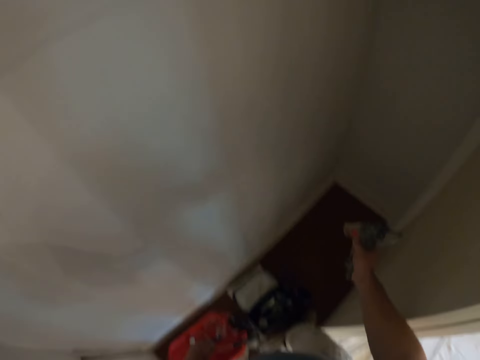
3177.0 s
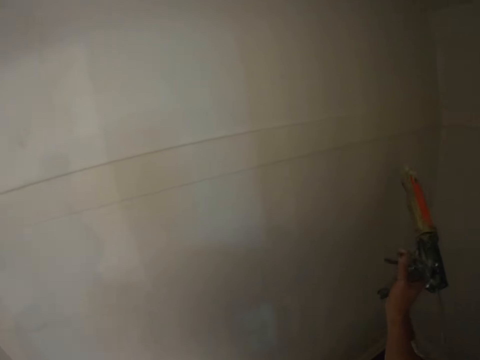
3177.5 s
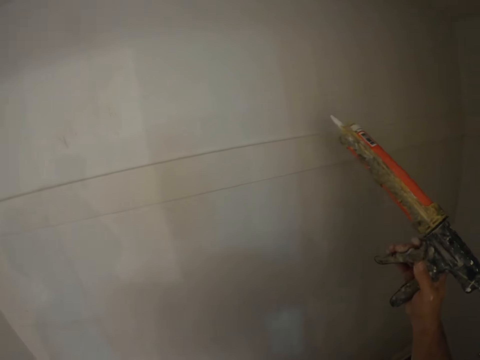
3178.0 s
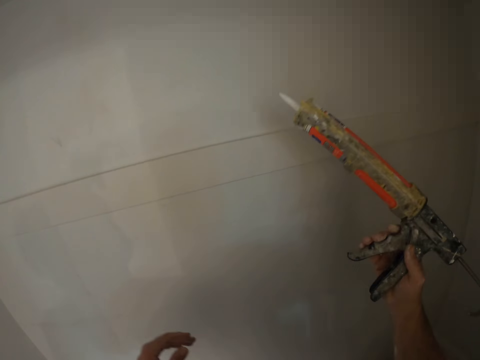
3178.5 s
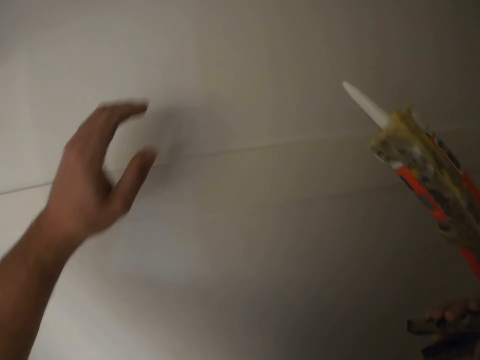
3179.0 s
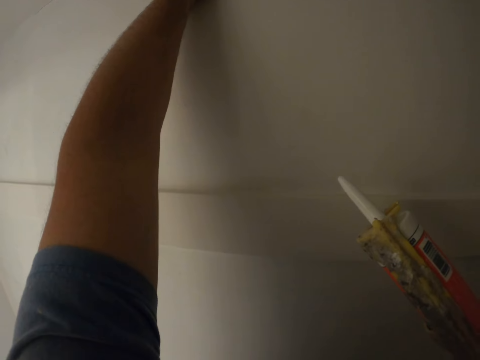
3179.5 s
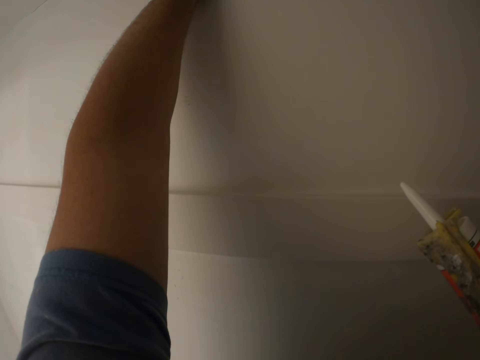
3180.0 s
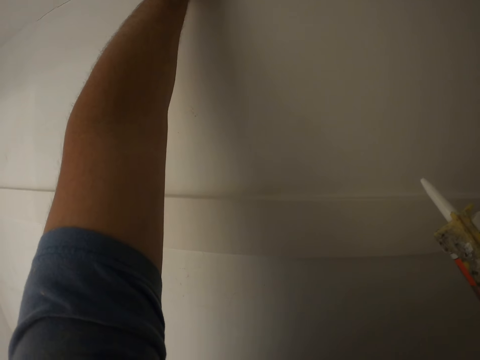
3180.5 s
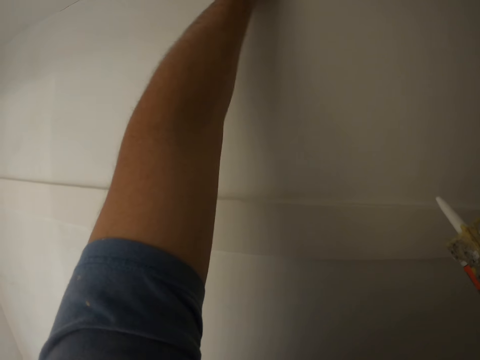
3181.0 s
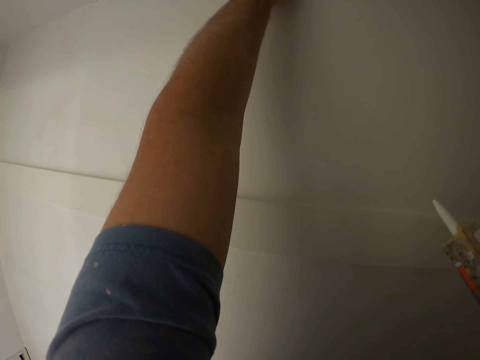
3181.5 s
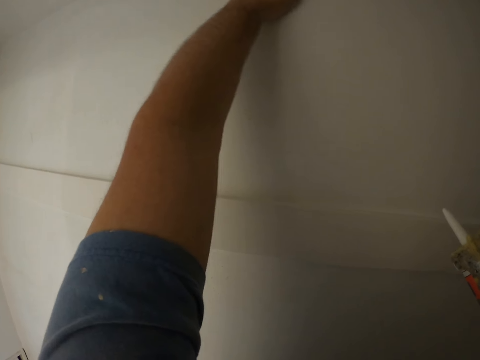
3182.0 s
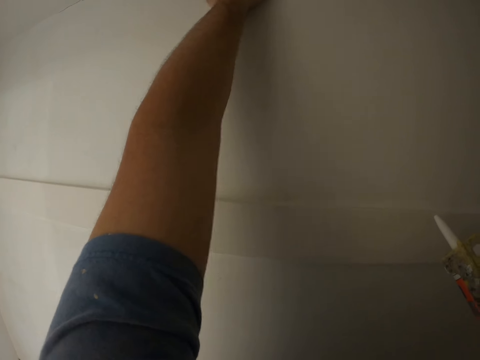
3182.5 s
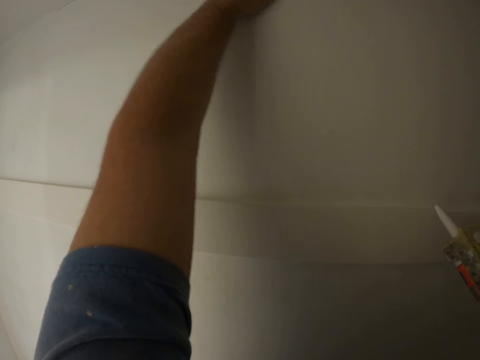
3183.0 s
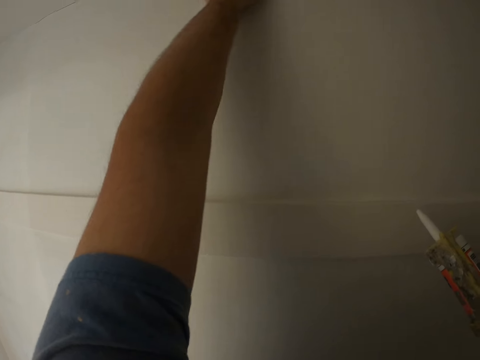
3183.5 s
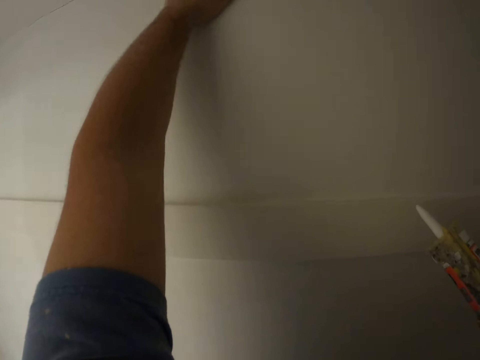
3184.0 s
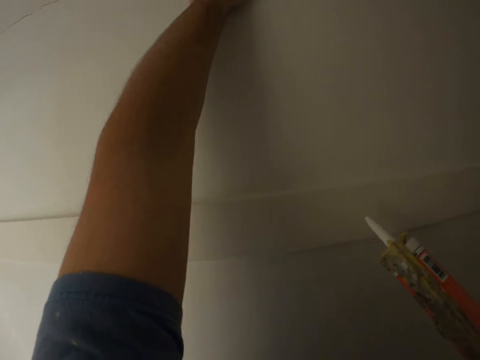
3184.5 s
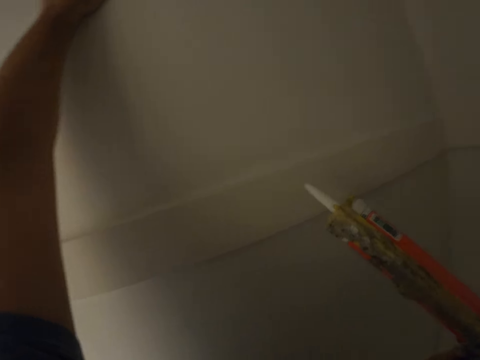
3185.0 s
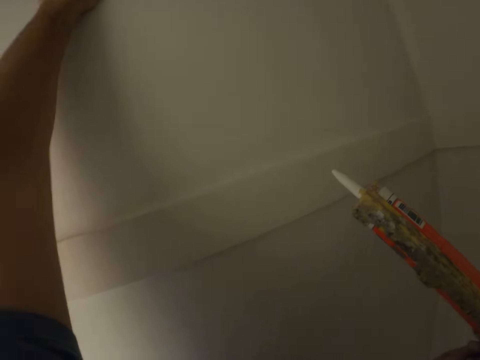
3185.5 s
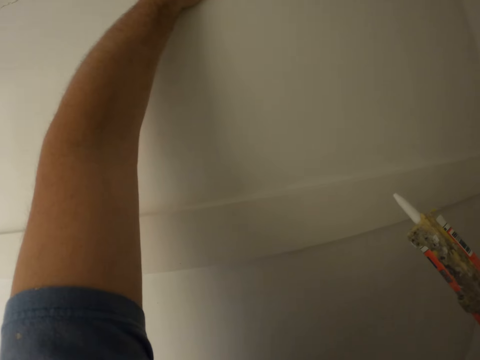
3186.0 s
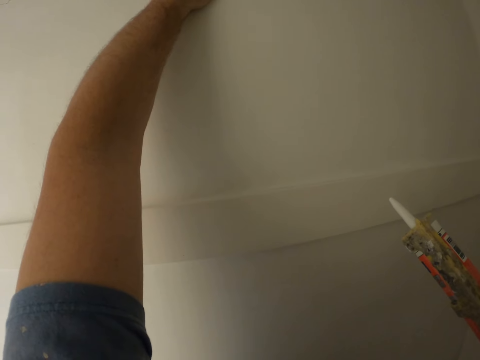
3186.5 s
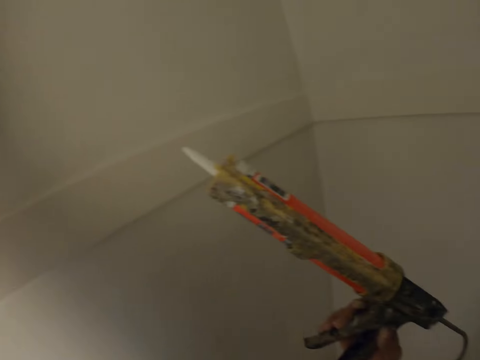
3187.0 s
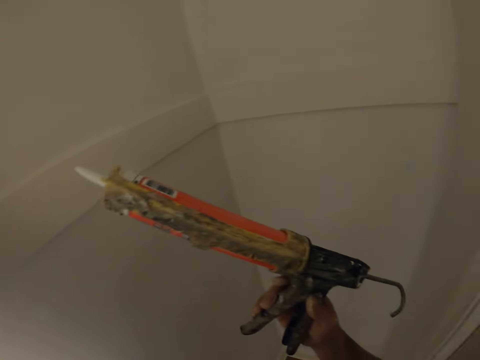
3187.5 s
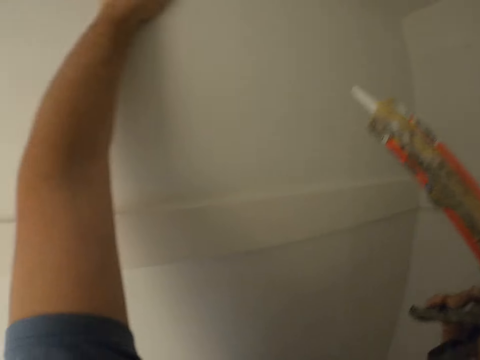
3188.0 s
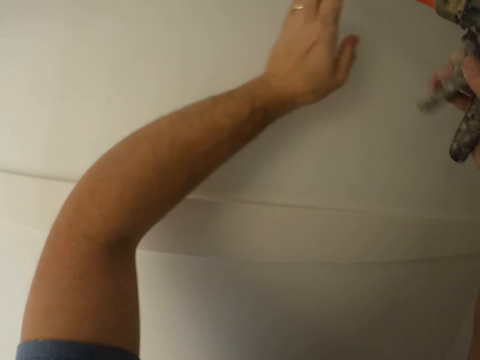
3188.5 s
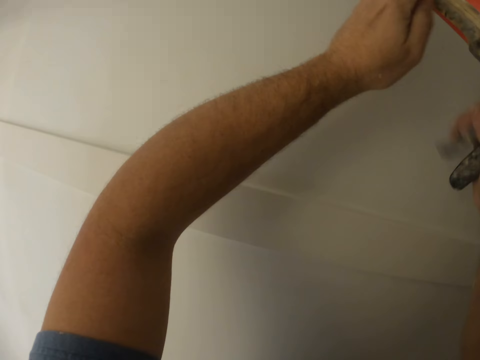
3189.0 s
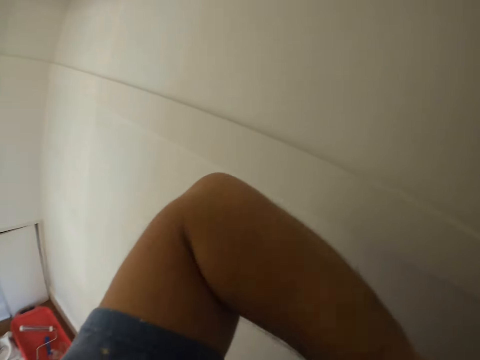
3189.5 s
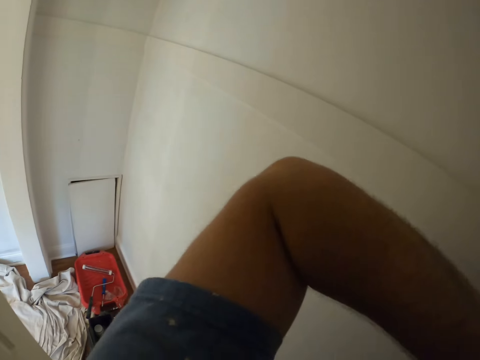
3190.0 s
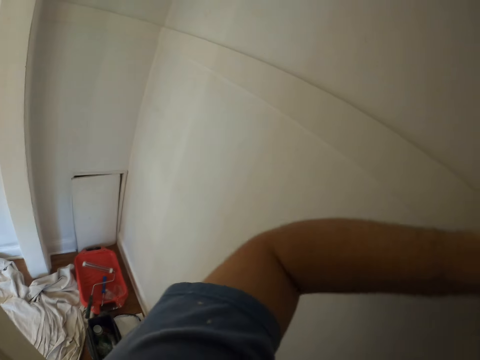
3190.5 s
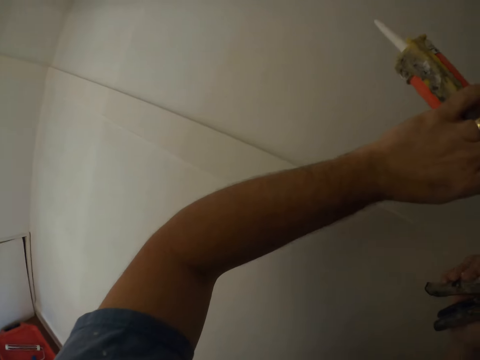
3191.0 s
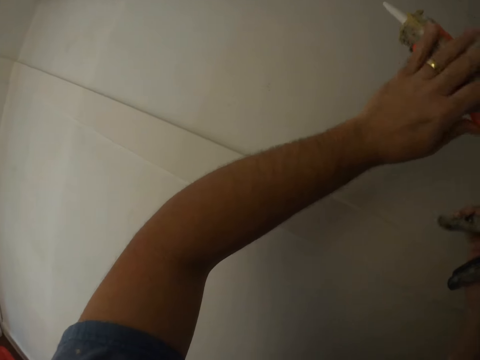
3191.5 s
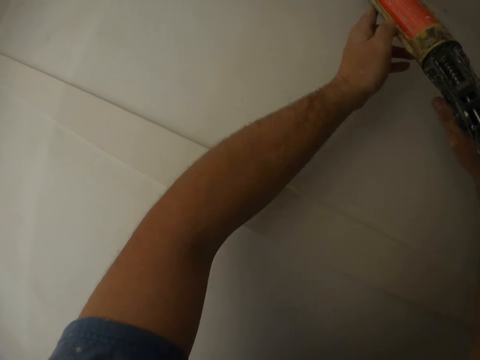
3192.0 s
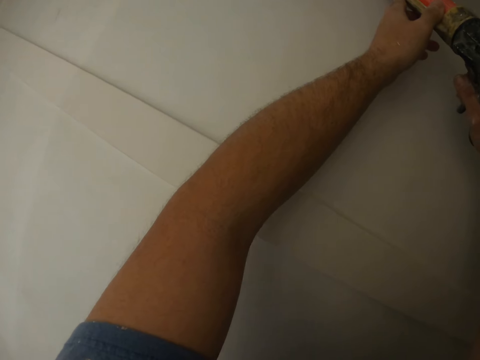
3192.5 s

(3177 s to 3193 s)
The camera wearer feels the wall with his left hand. He glues a crack on the wall with the glue gun.

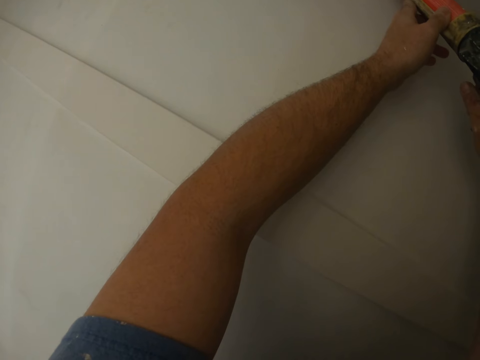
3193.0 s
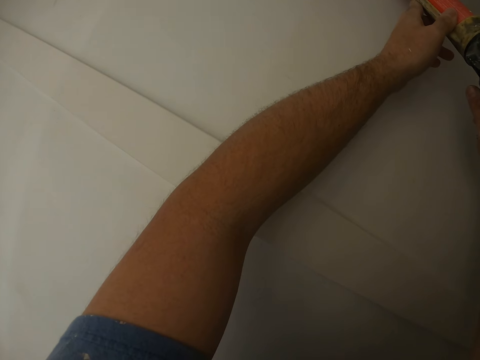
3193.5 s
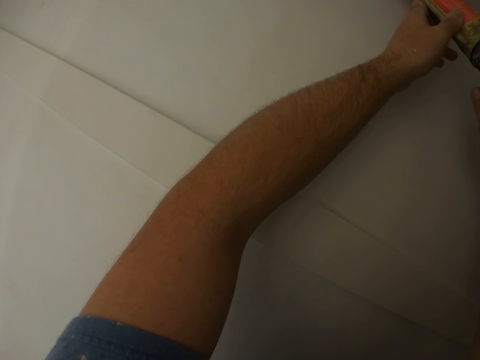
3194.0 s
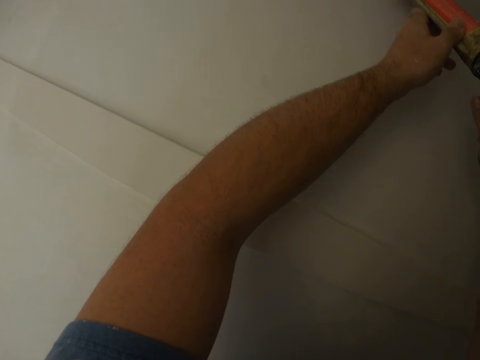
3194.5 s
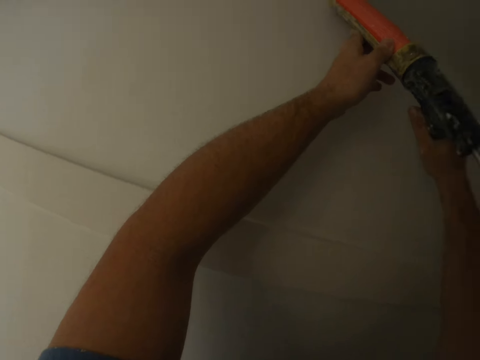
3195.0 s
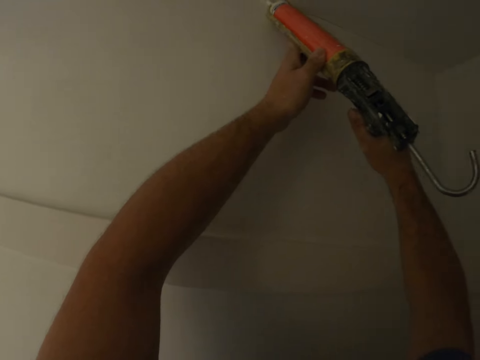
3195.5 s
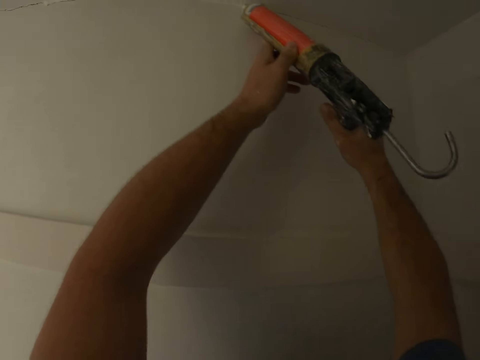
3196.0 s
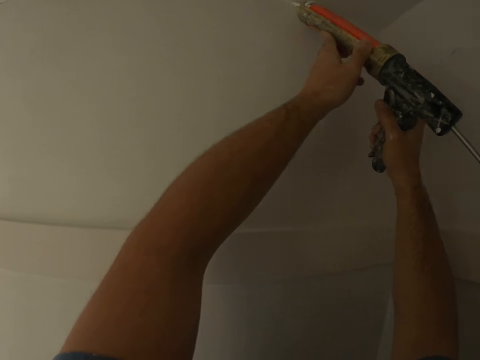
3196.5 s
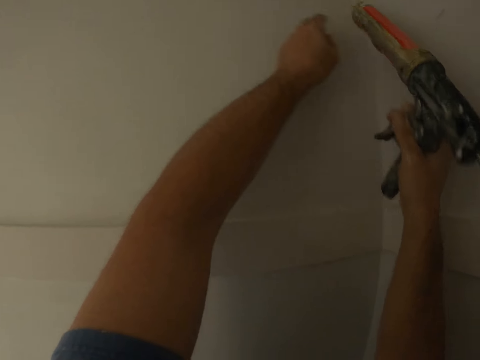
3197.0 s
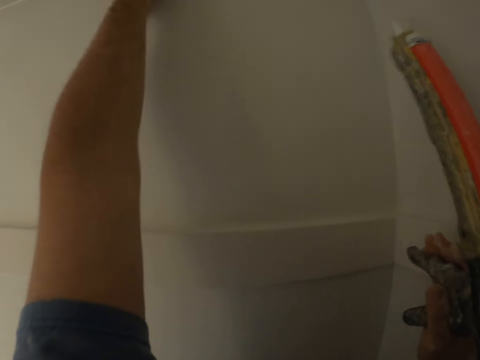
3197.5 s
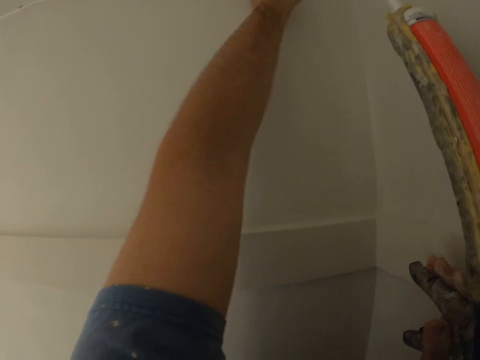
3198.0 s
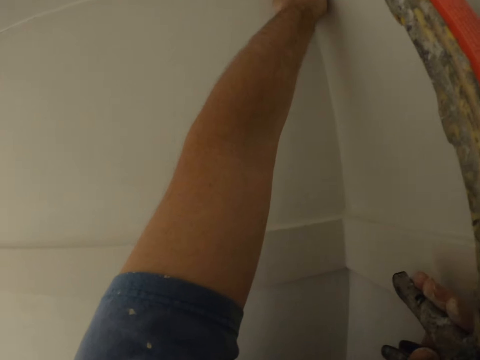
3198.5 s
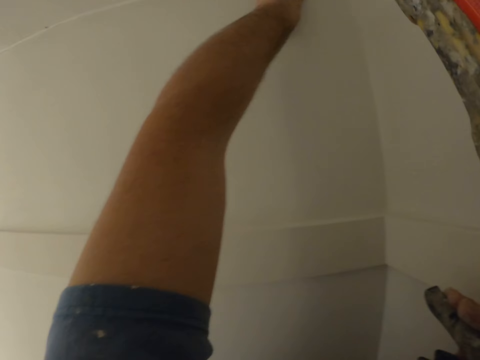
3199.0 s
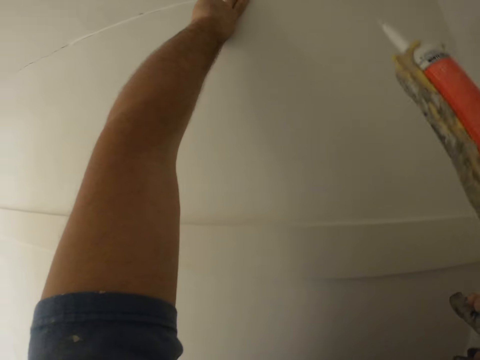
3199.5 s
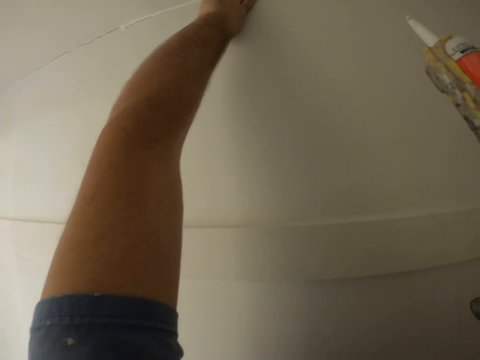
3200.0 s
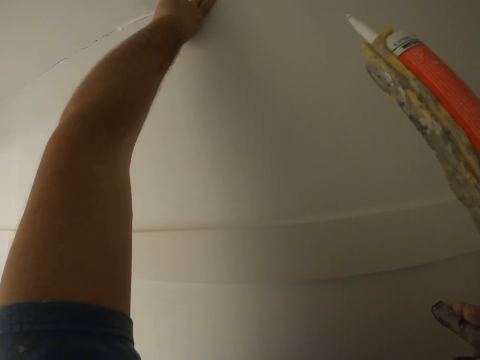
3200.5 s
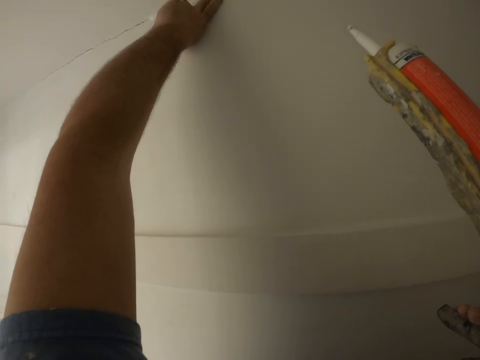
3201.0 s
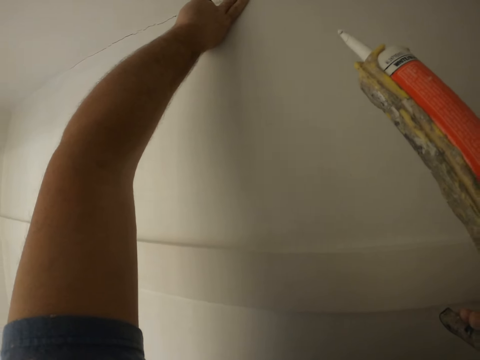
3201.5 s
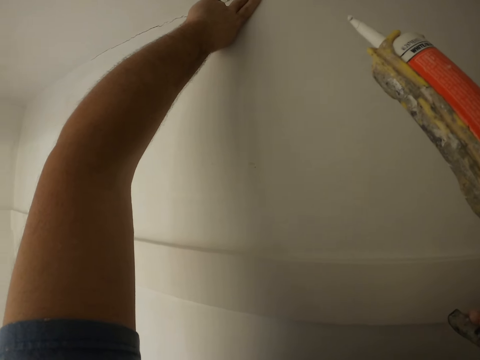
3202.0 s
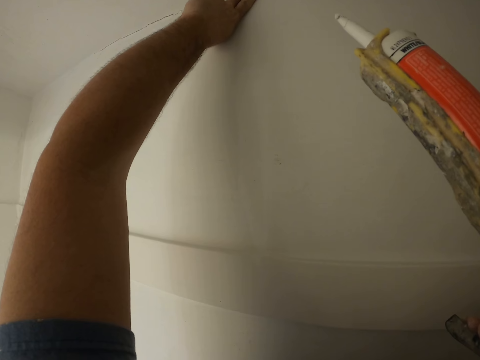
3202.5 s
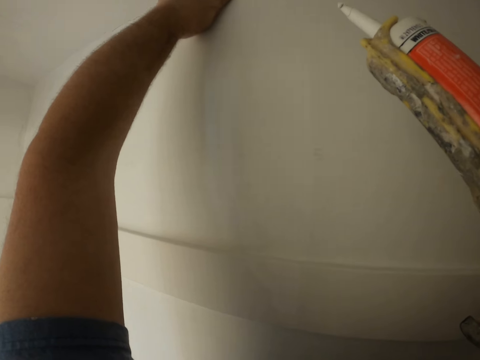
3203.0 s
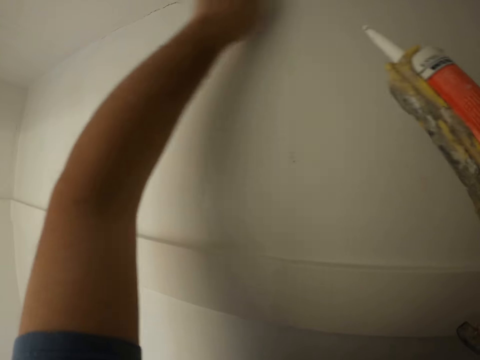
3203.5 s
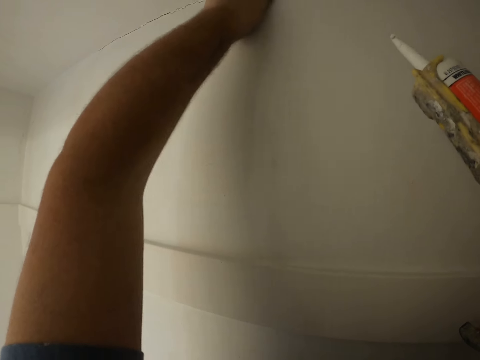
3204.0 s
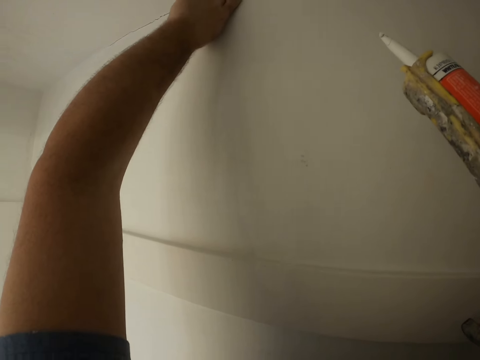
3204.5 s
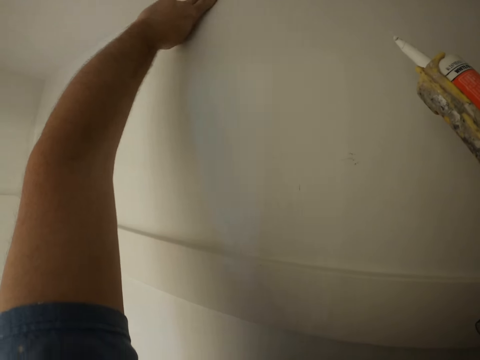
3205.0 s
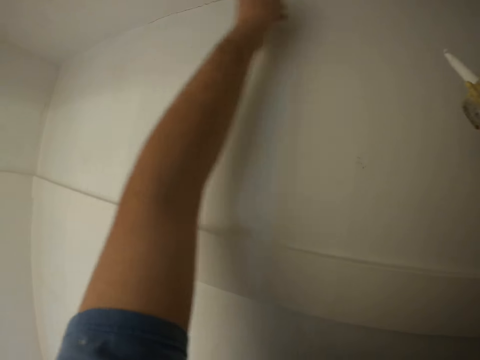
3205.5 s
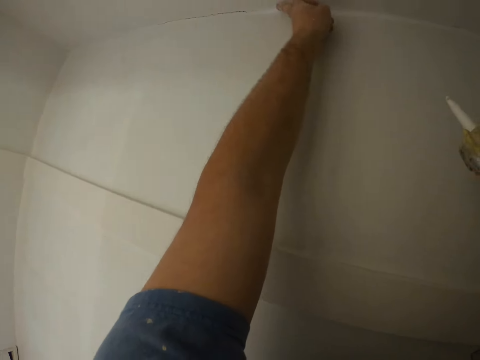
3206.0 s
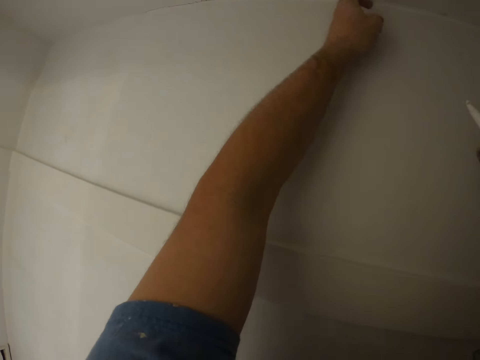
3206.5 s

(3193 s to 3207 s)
The camera wearer spreads the glue on the crack with his left hand, with his finger.
